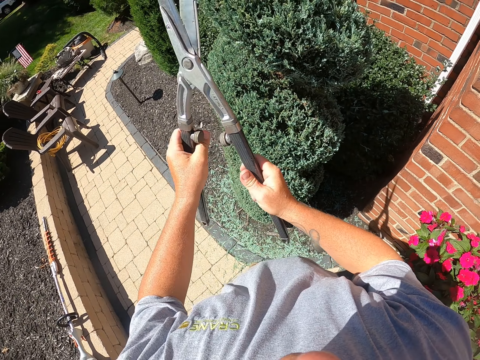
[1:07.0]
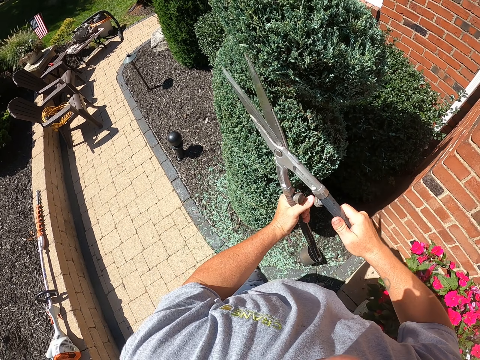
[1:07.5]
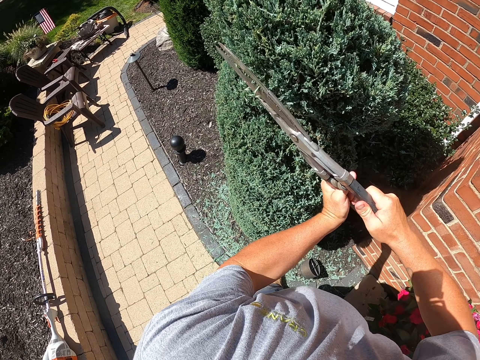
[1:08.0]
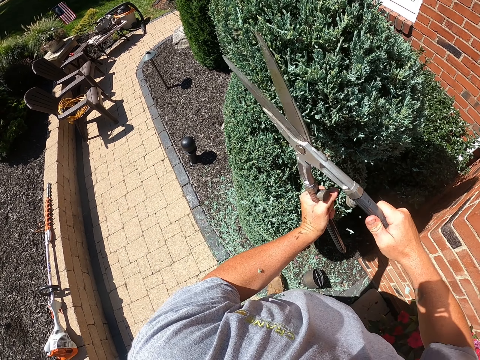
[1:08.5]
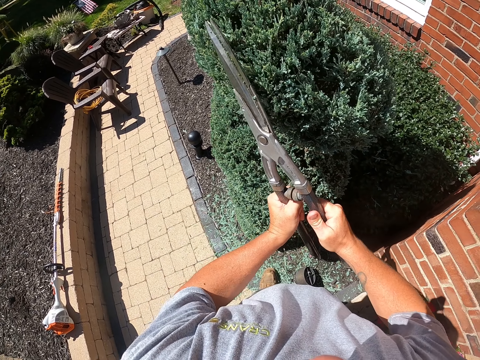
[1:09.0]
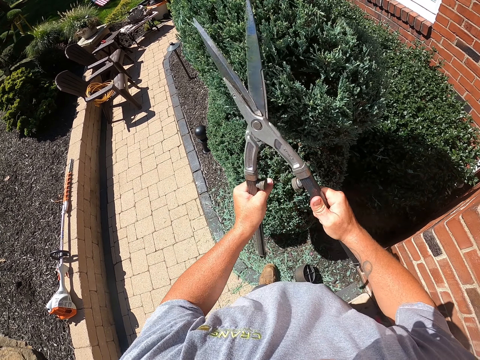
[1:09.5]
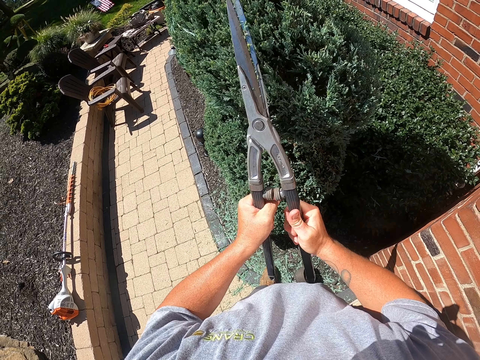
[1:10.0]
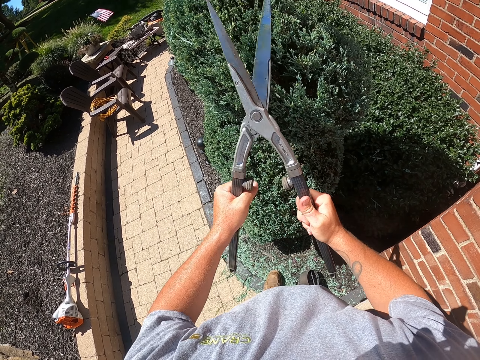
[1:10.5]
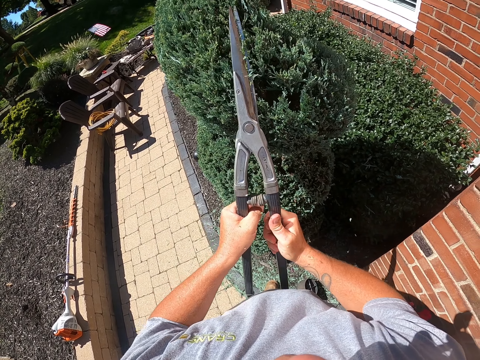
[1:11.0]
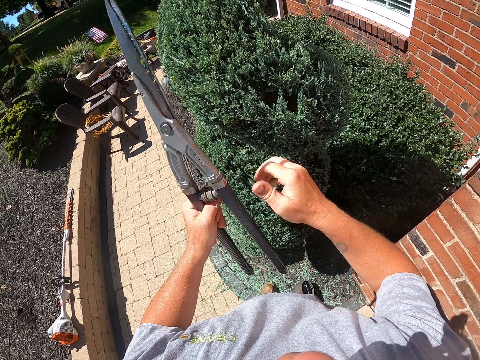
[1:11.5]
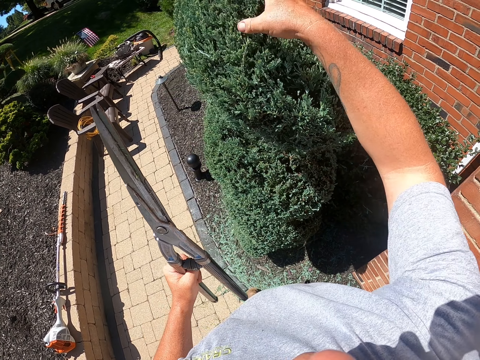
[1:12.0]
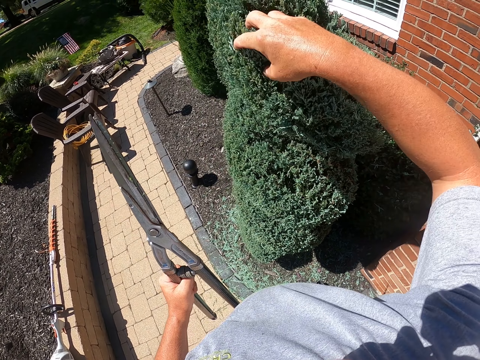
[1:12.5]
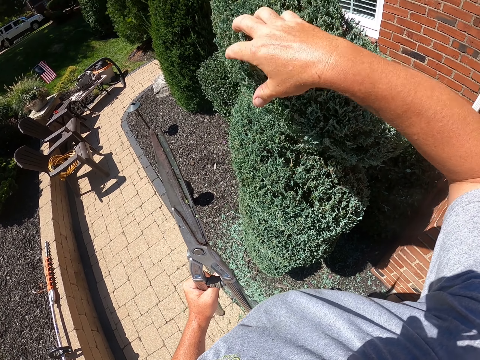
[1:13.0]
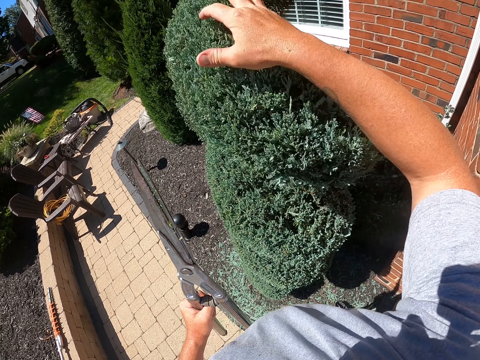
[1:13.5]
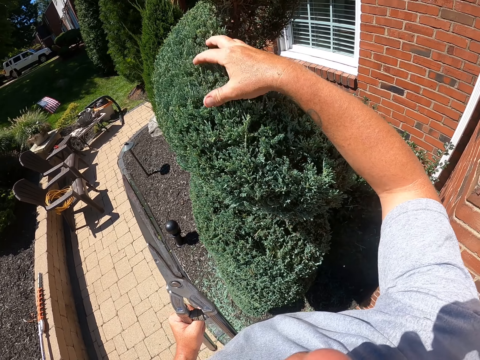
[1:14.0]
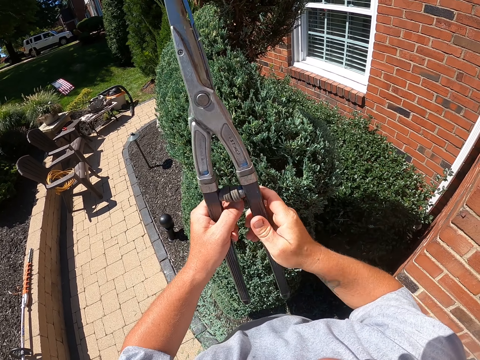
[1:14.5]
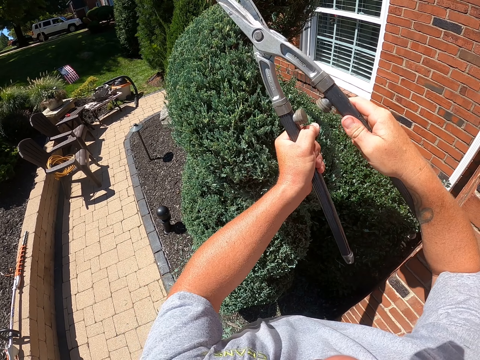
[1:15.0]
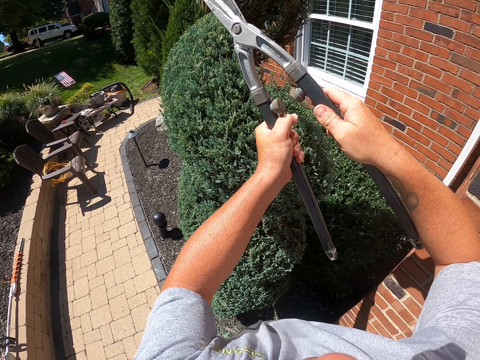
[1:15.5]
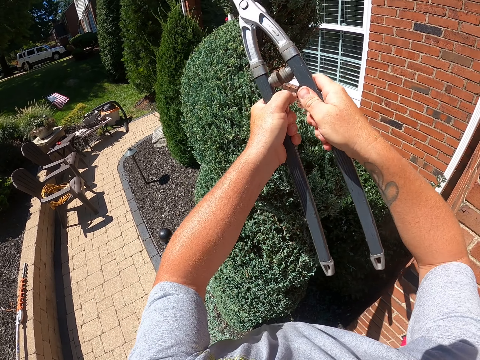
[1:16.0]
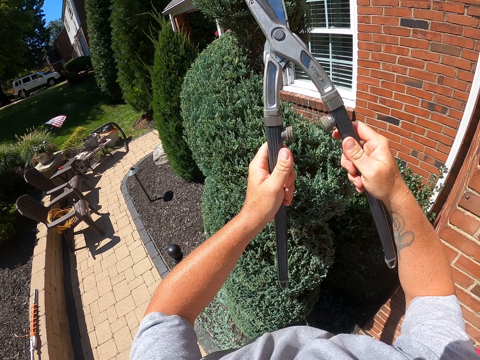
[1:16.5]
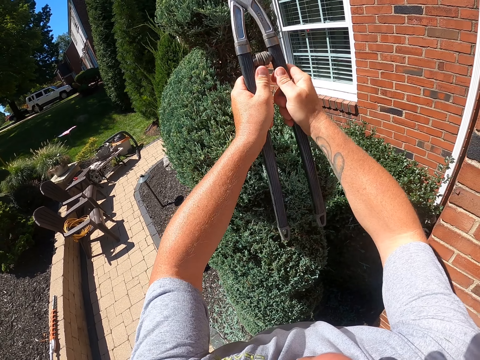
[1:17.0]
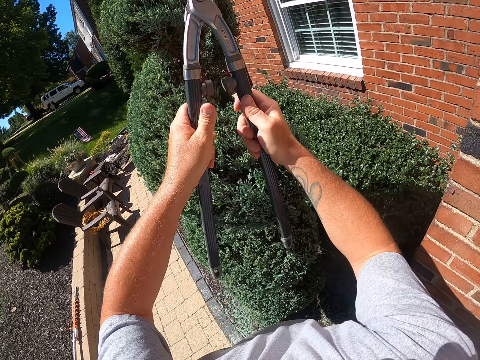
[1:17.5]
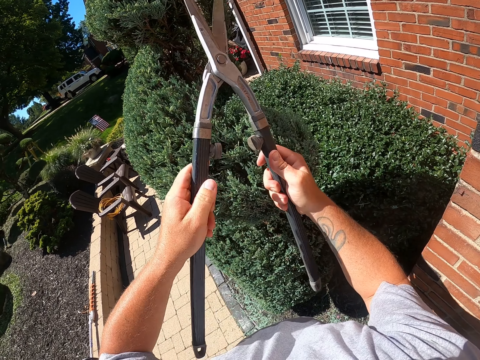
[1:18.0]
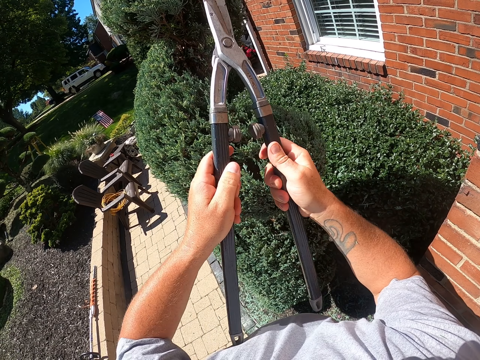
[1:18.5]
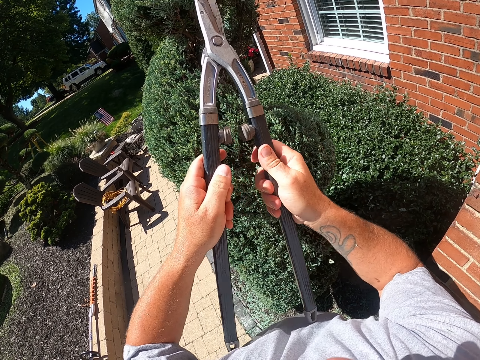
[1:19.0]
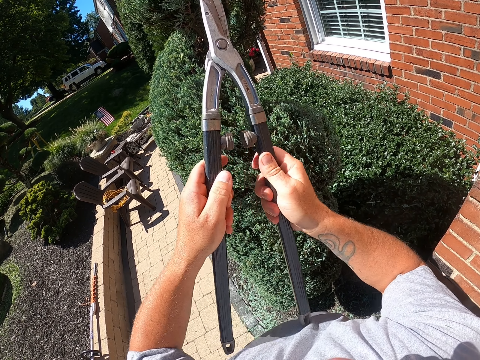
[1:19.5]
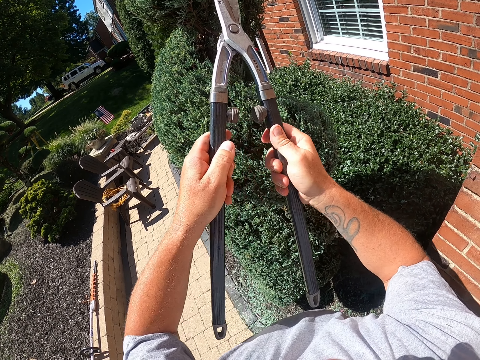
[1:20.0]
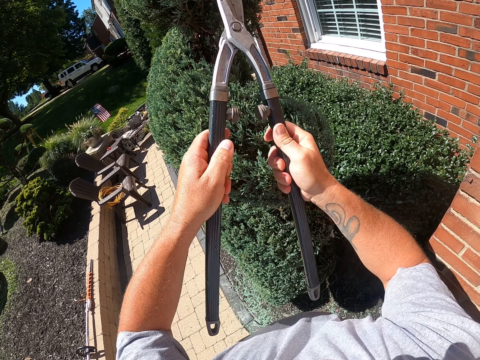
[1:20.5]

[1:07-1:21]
The camera wearer trims the flower or topiary plant using the lopper. He shakes the topiary plant. He touches or rubs the flower with his hand. He trims the flower using the lopper.

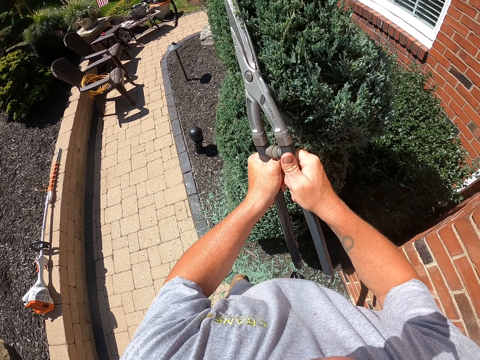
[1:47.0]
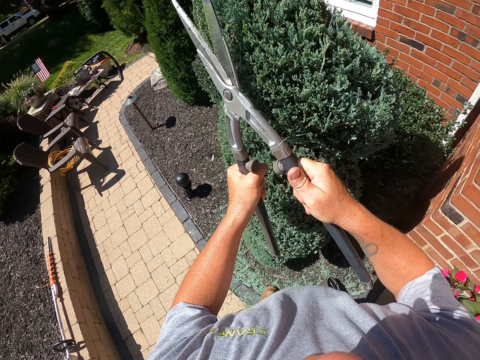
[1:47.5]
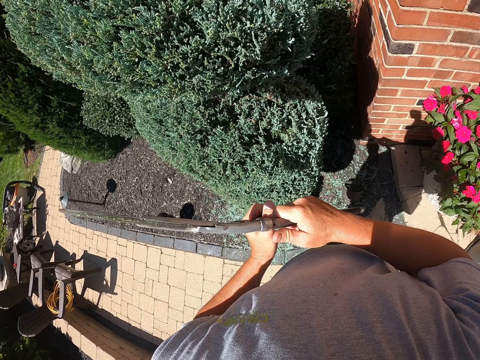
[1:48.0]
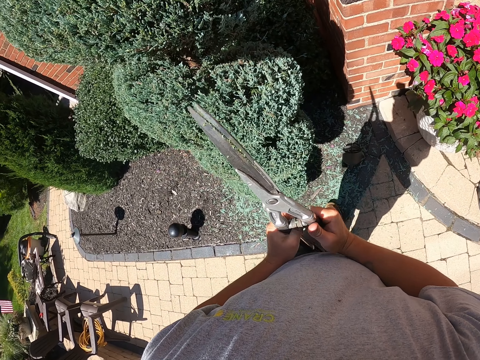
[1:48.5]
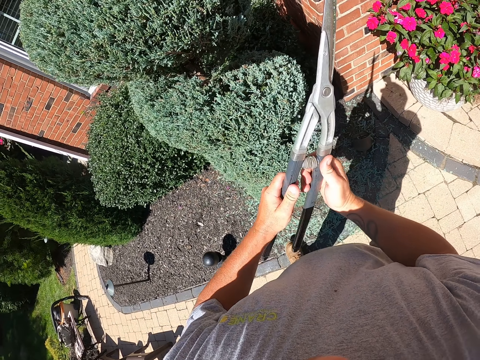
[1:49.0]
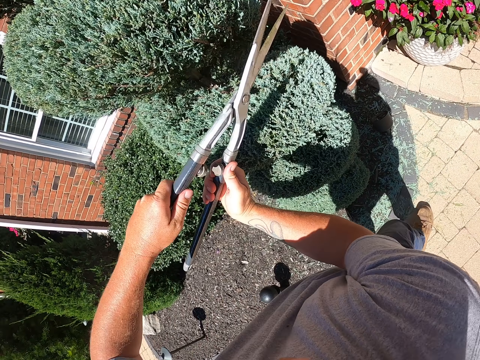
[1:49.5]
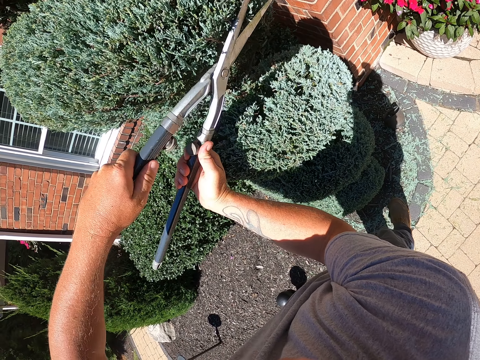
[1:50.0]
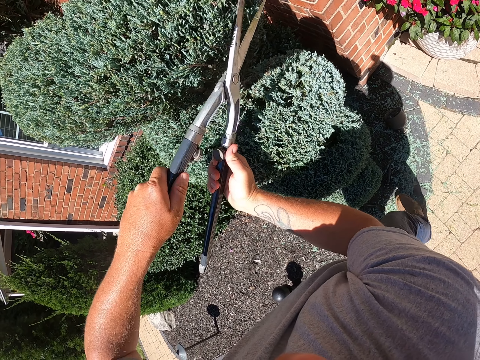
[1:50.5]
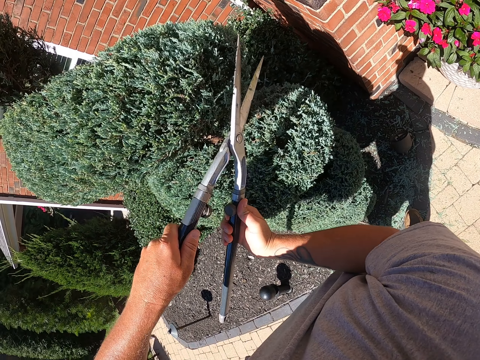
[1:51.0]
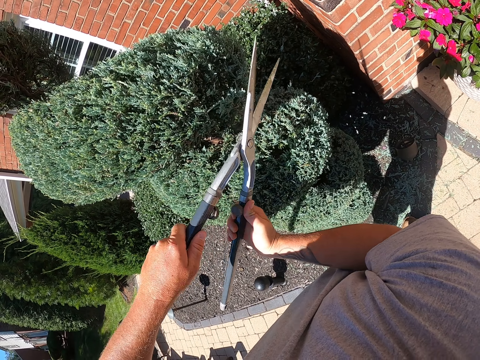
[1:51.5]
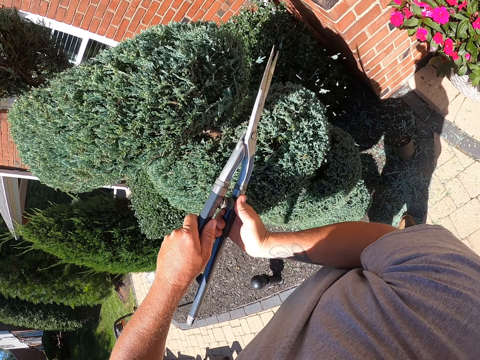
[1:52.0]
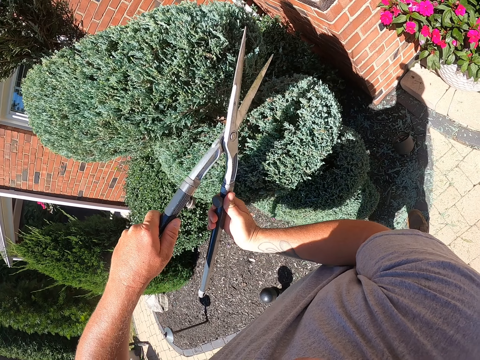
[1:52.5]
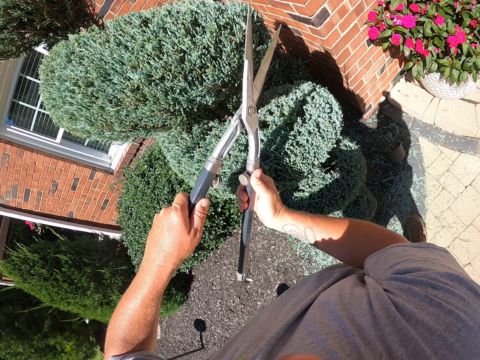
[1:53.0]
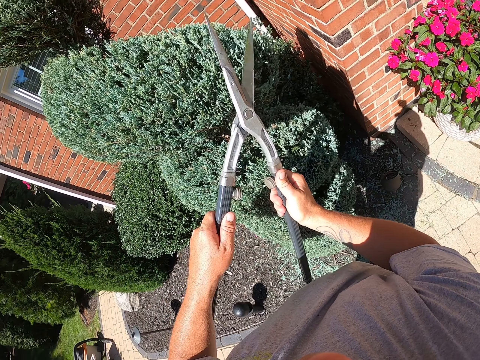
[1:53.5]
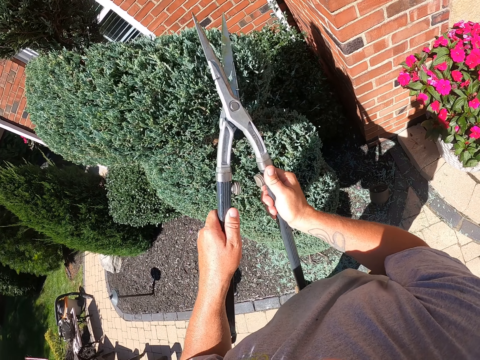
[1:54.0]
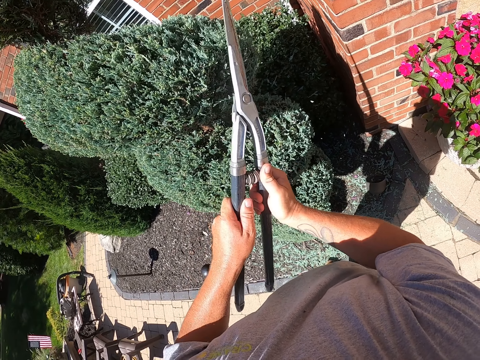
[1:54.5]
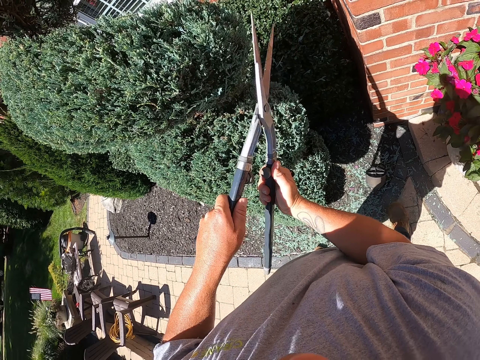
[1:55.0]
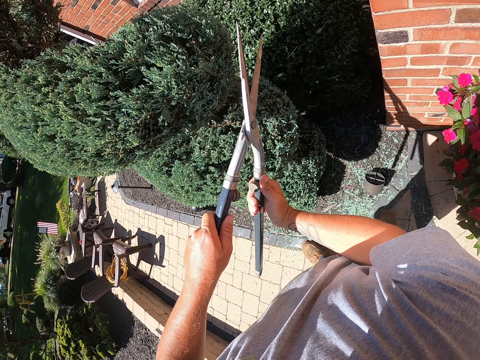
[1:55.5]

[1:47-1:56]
The camera wearer pauses to trim. They trim the topiary plant.

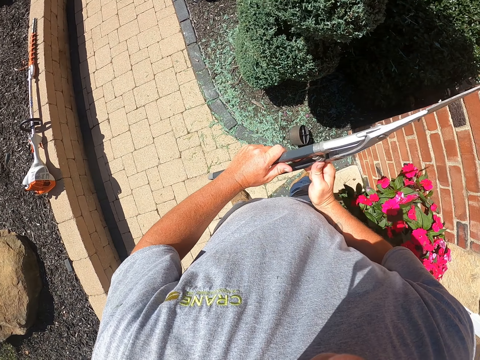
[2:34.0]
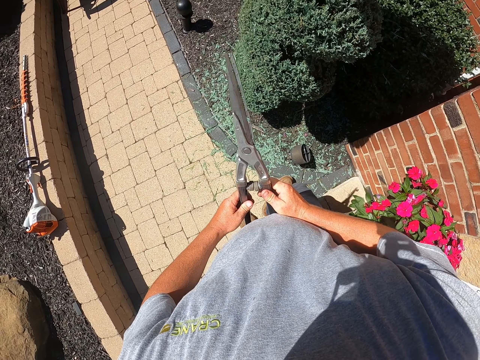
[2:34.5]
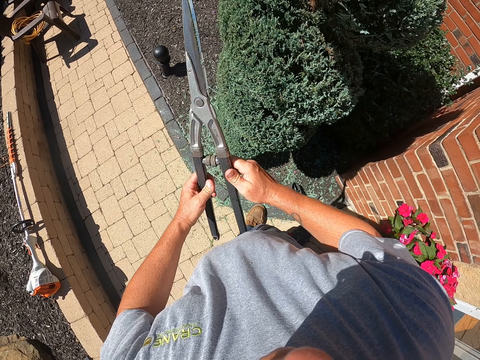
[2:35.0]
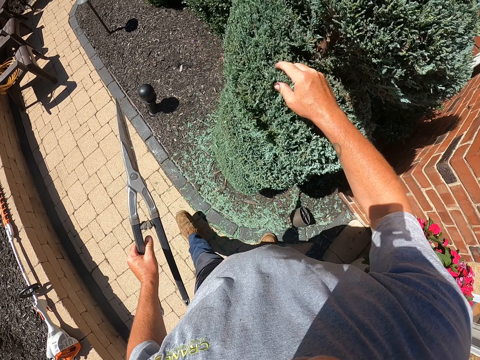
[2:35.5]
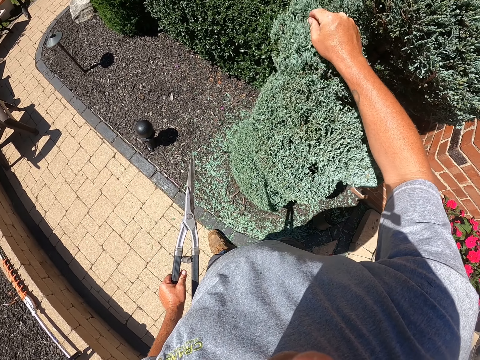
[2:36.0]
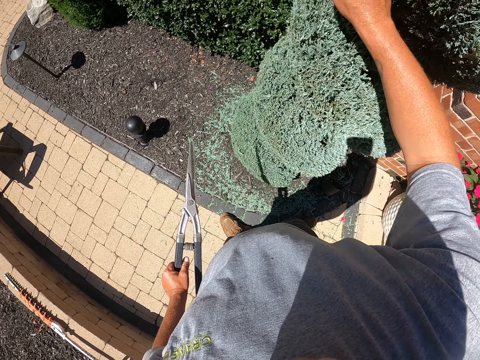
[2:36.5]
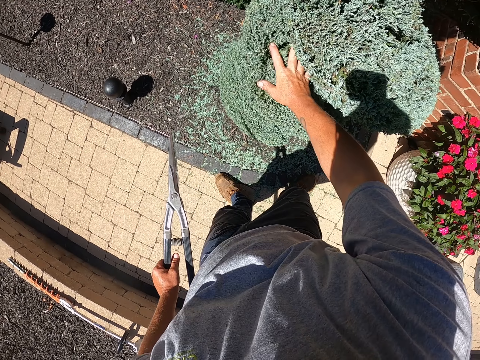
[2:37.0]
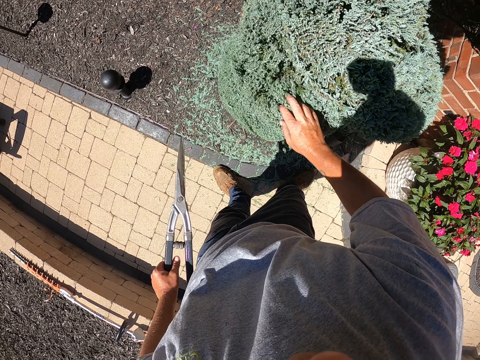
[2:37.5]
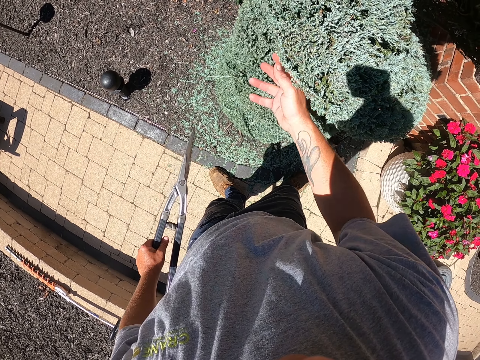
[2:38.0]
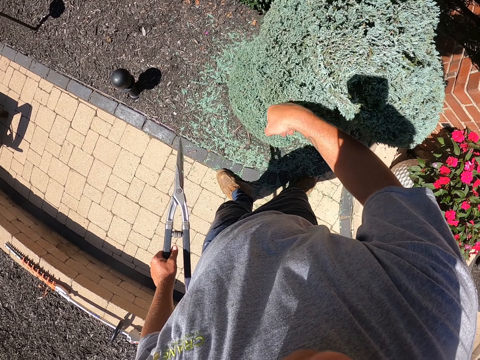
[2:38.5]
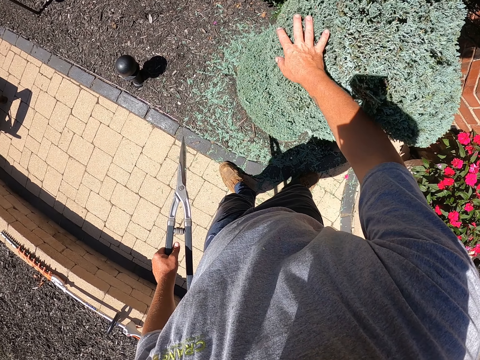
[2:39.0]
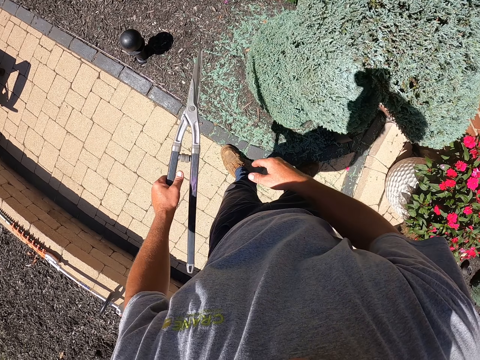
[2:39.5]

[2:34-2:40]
The camera wearer touches or rubs the flower with his hand. He shakes the topiary plant.
